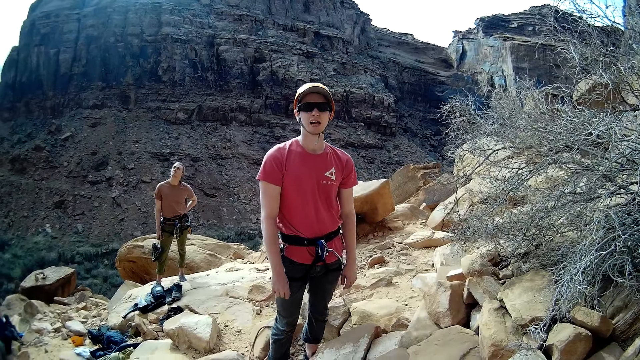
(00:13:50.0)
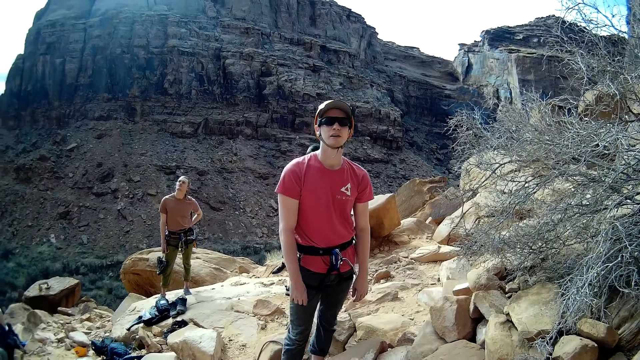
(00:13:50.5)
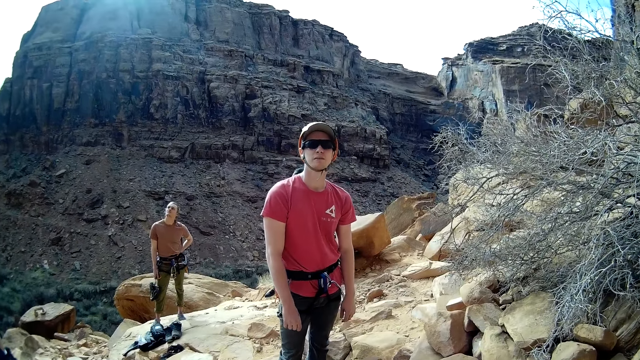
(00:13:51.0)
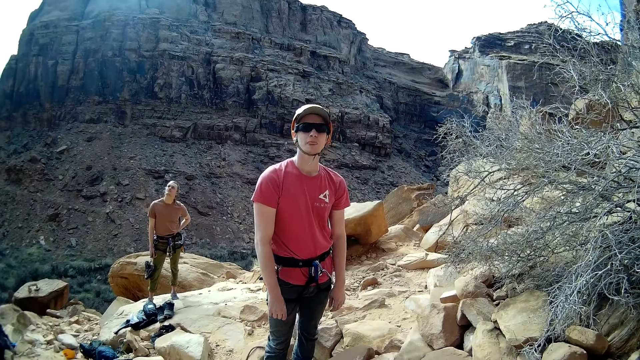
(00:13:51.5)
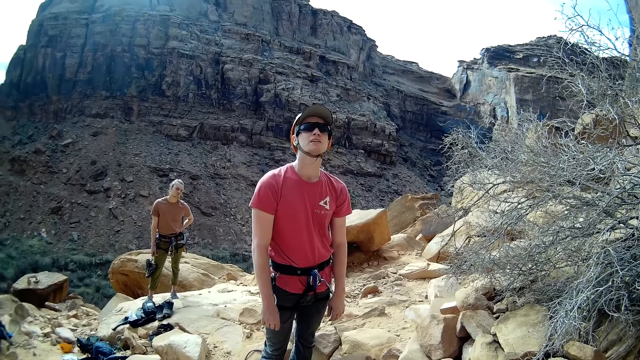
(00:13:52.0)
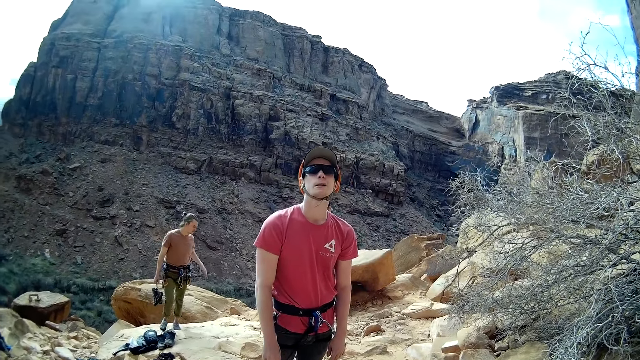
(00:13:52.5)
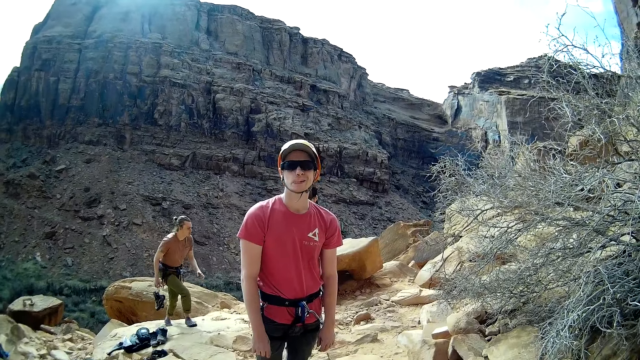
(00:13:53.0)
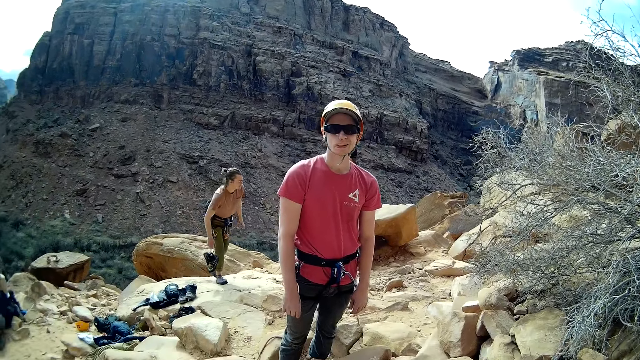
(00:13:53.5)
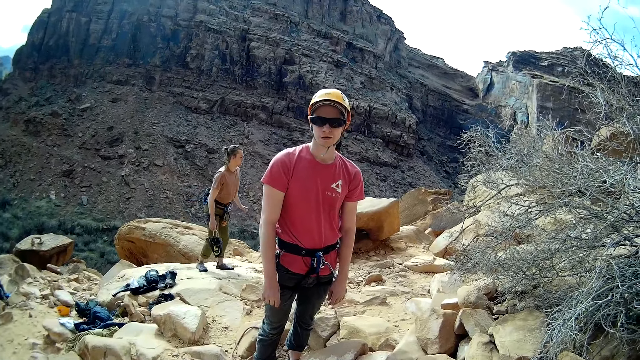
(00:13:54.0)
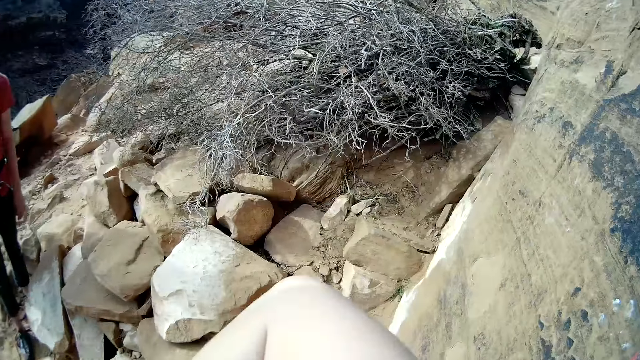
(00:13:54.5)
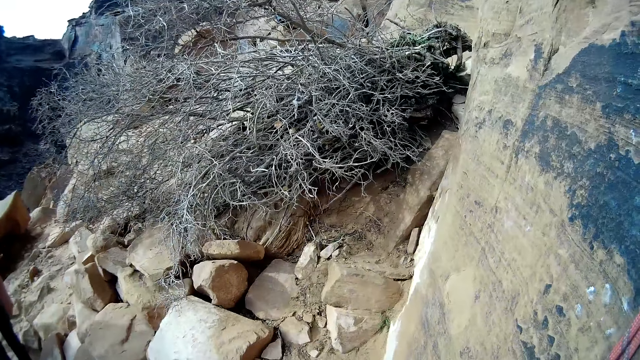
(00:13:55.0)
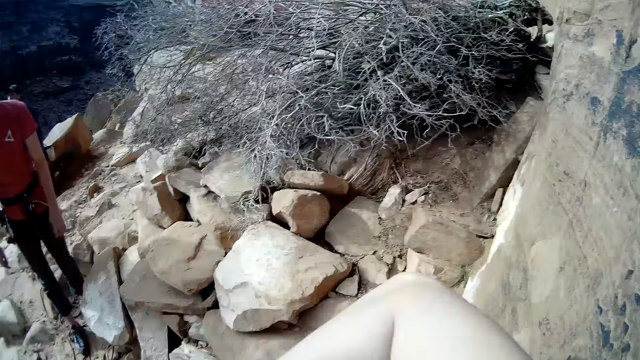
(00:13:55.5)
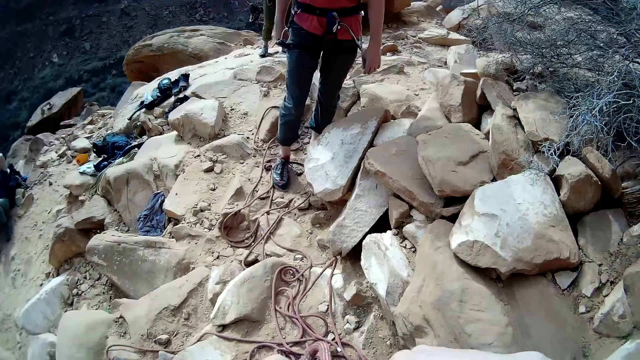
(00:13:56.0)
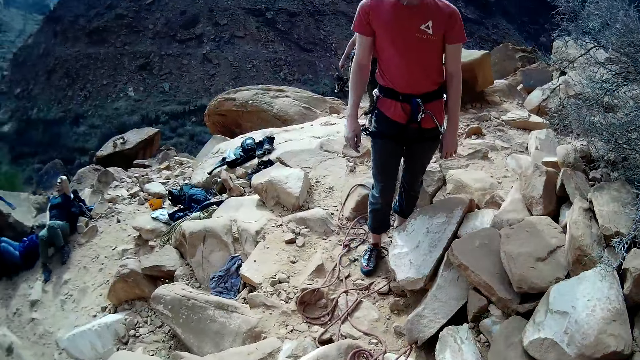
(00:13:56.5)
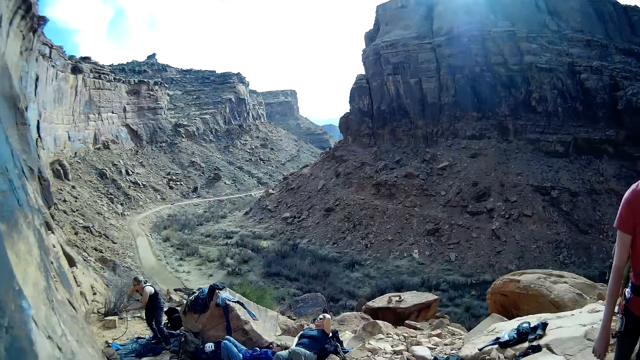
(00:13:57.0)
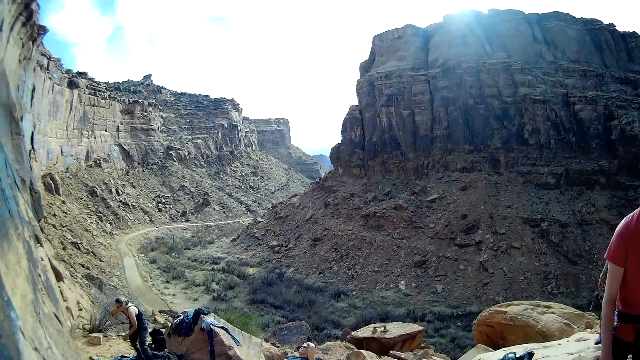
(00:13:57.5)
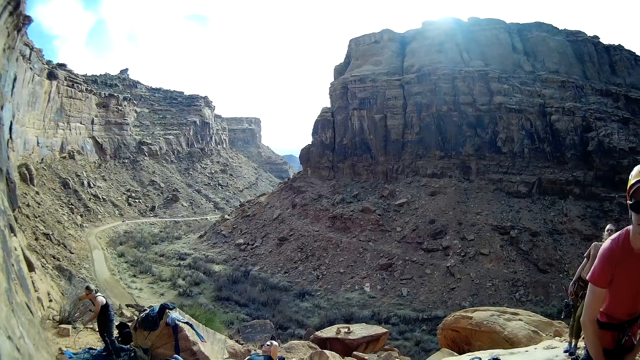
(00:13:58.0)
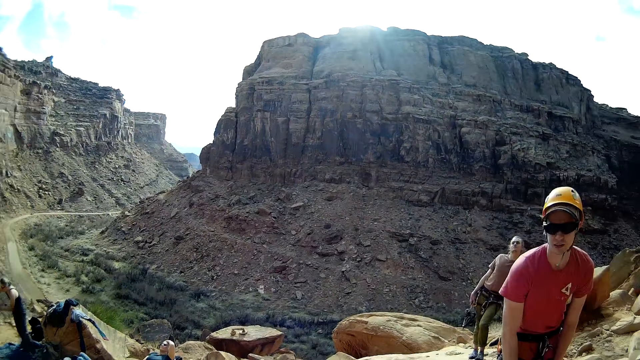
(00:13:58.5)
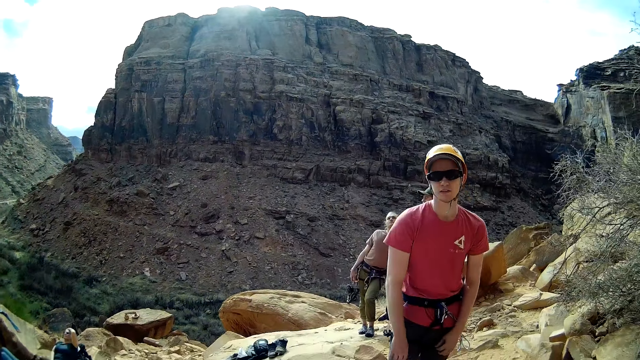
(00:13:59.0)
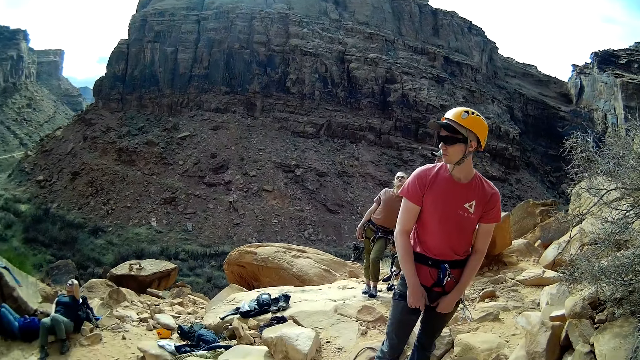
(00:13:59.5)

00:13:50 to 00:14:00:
The camera wearer interacts with other mountain climbers. A man looks up the cliff. The camera wearer turns the camera around.

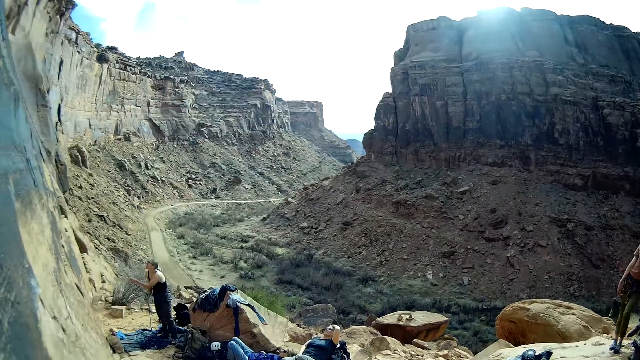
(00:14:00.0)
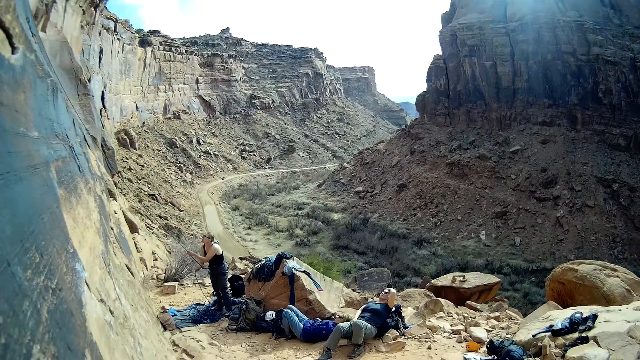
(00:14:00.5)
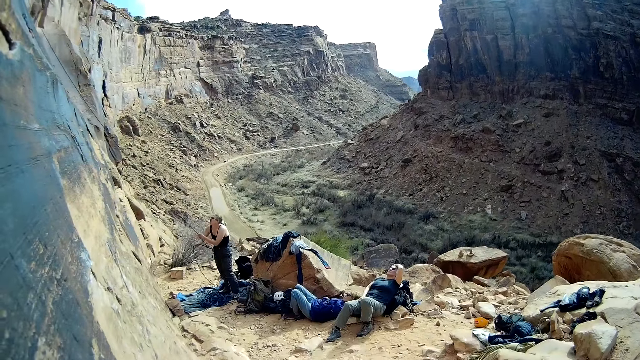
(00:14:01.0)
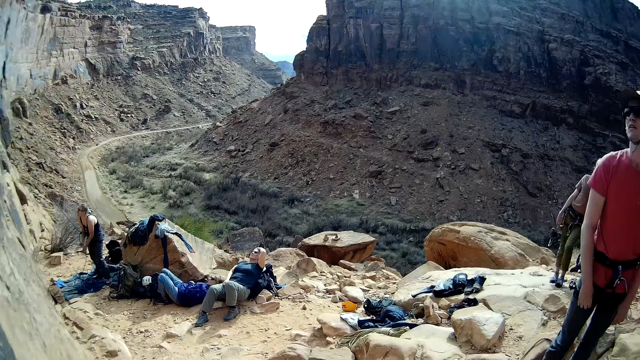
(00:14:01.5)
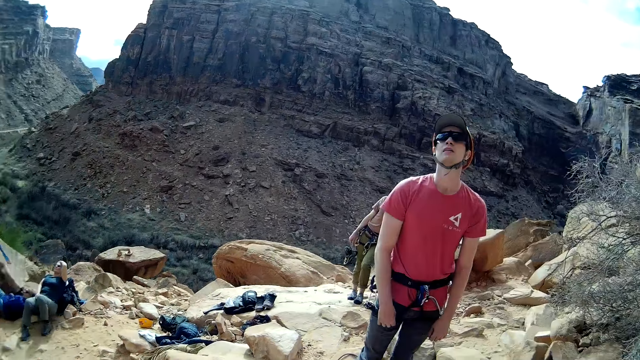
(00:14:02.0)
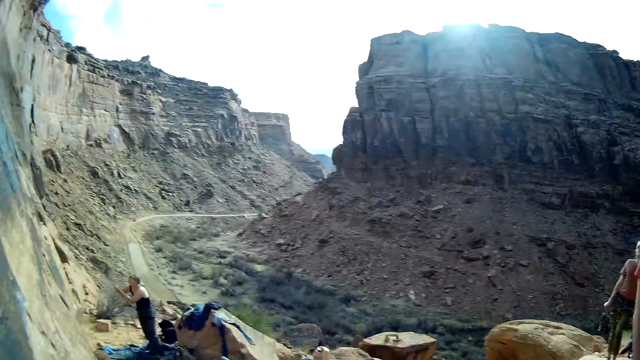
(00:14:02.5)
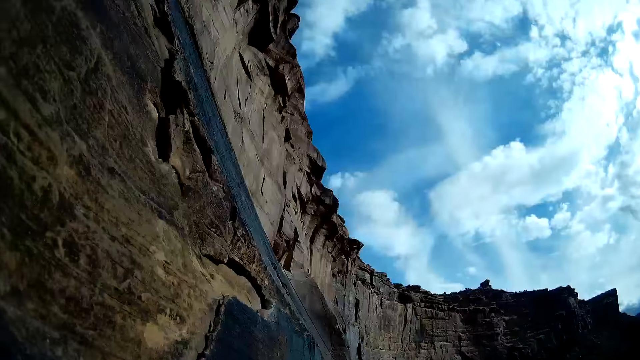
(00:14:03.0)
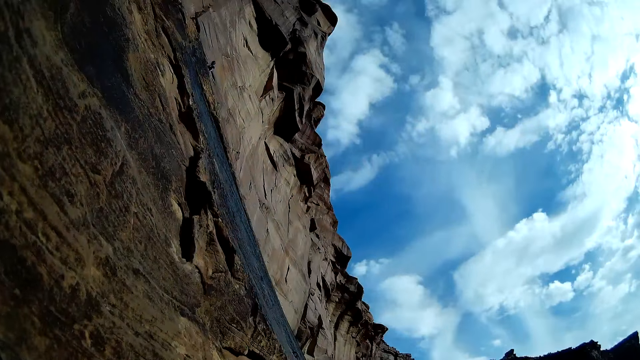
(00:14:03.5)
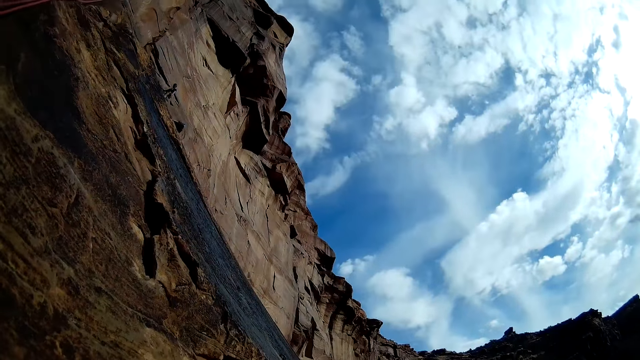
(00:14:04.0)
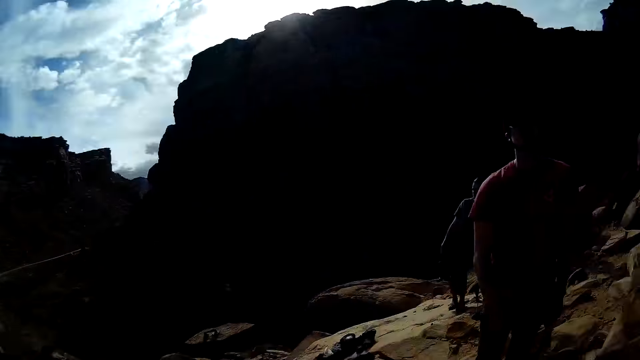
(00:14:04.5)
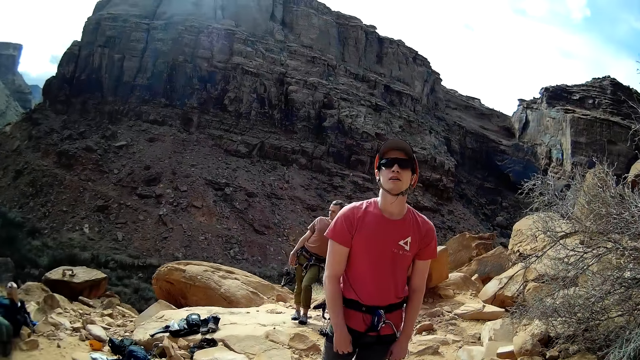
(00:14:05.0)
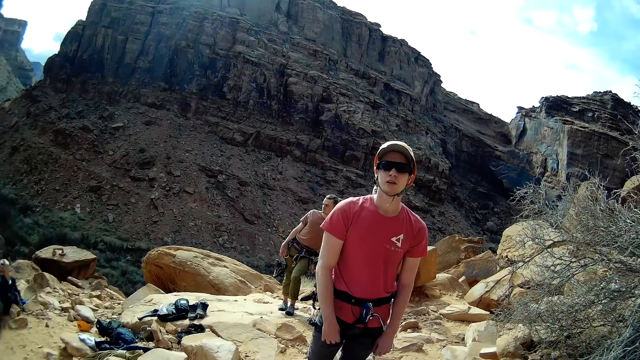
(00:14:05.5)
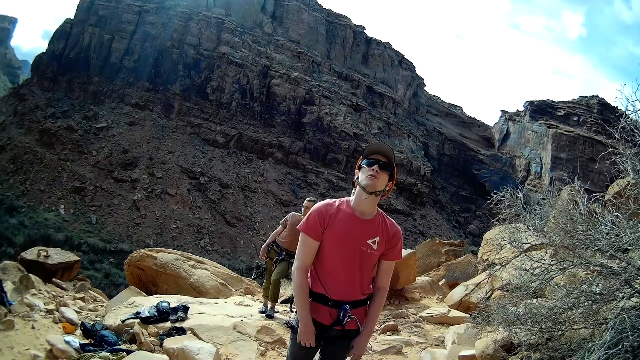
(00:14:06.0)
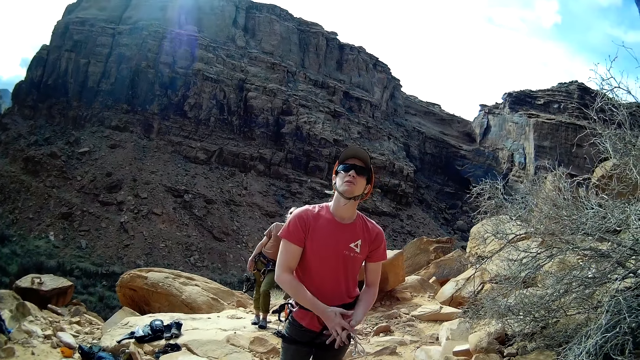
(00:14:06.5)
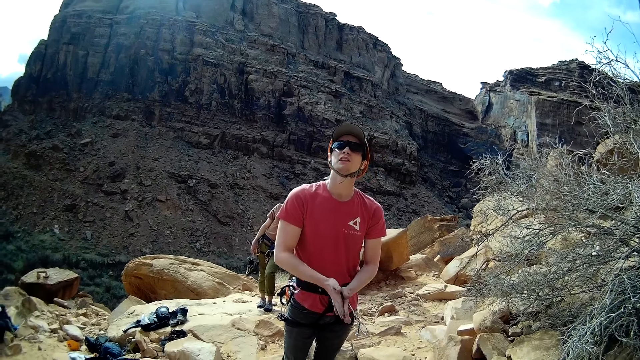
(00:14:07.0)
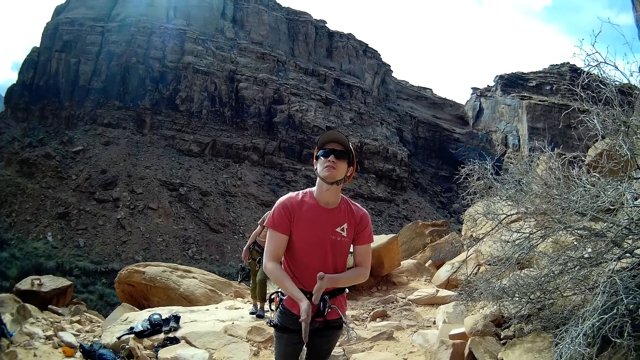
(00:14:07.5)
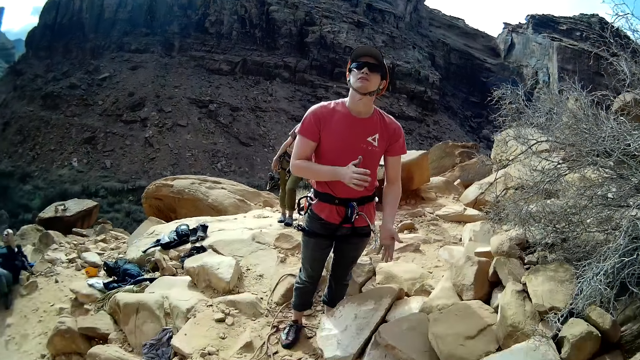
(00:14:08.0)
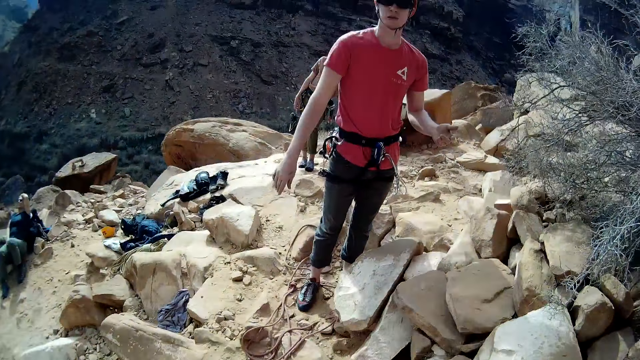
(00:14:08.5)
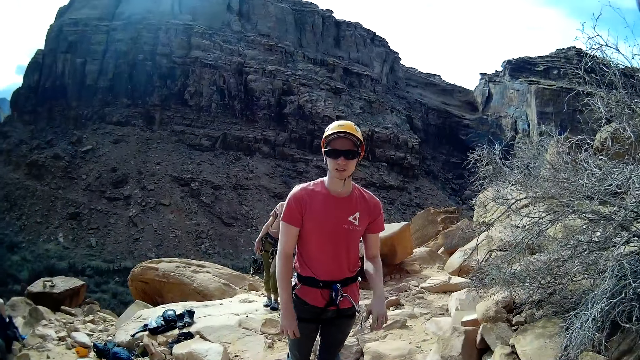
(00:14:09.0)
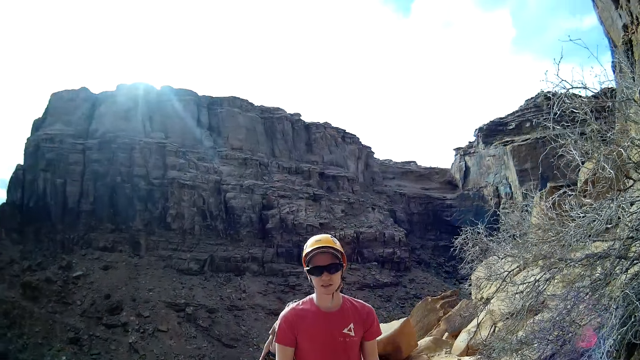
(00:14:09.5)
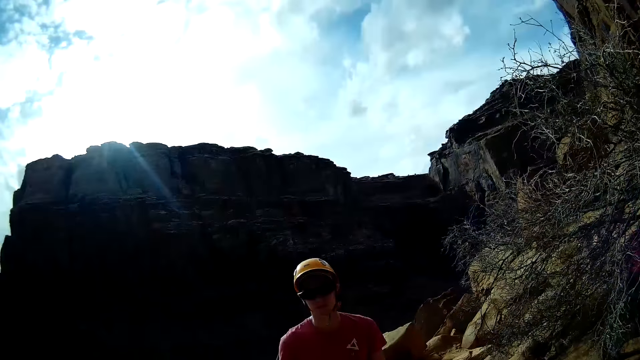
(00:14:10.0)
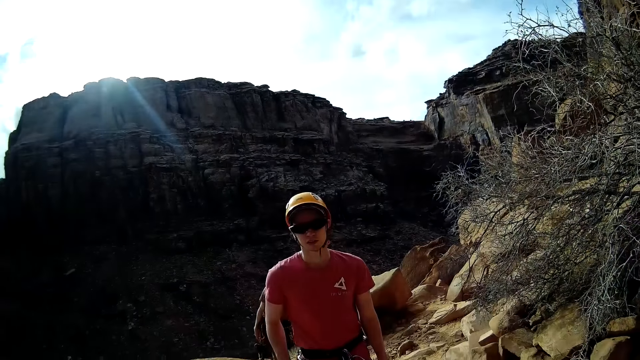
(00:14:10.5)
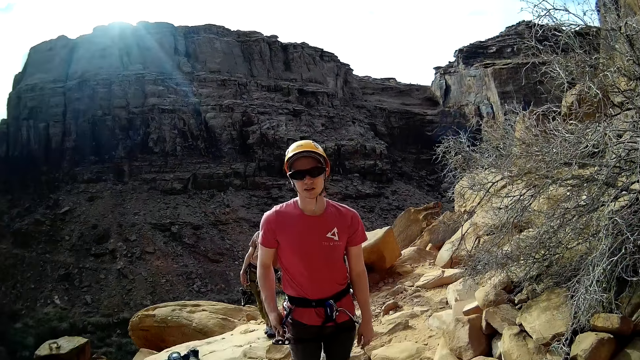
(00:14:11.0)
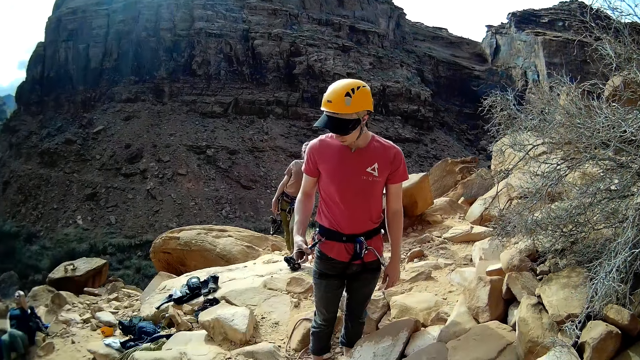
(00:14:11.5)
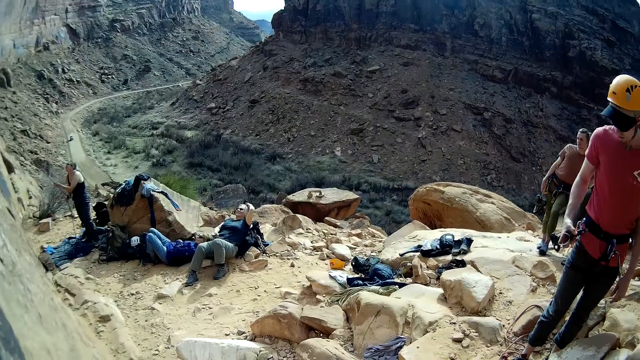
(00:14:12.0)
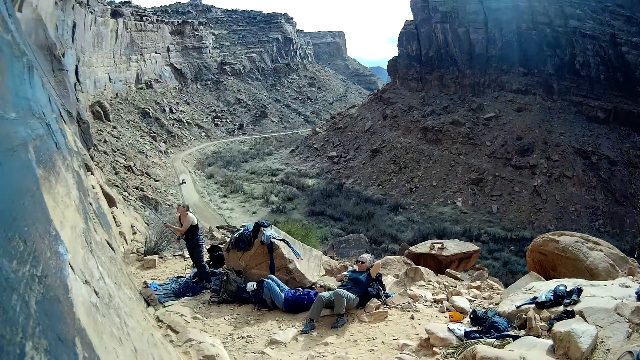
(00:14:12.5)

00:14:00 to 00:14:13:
A man looks up the cliff. The camera wearer turns the camera to the cliff. The man looks up the cliff, rubs hands together and looks down.
